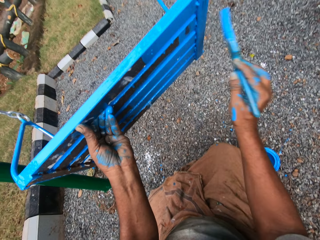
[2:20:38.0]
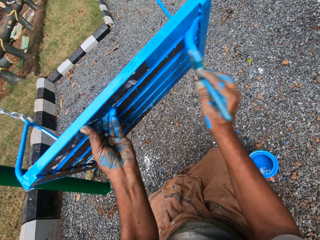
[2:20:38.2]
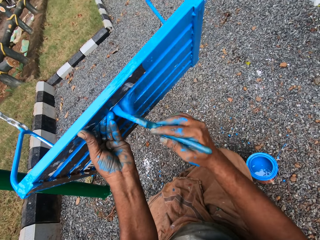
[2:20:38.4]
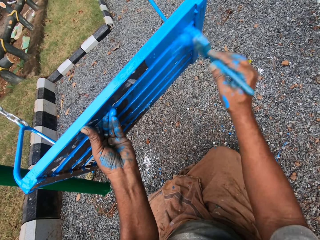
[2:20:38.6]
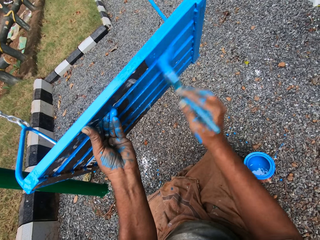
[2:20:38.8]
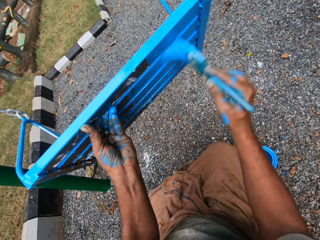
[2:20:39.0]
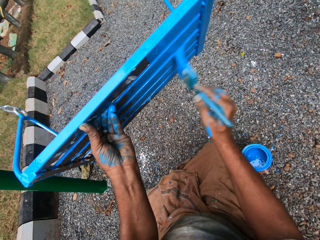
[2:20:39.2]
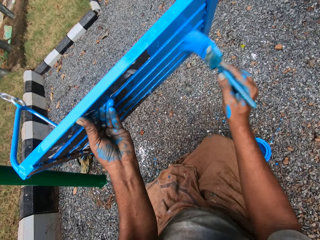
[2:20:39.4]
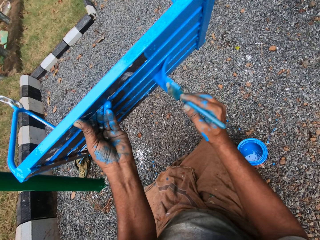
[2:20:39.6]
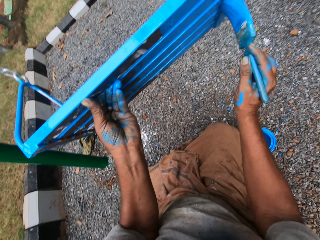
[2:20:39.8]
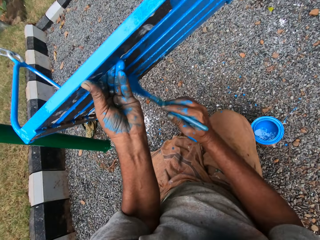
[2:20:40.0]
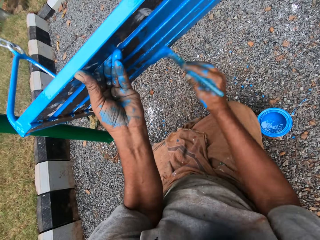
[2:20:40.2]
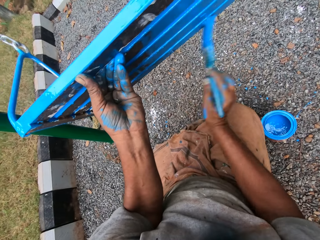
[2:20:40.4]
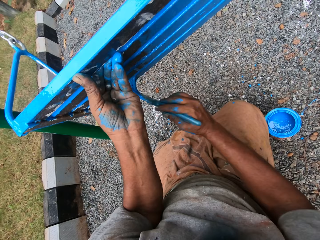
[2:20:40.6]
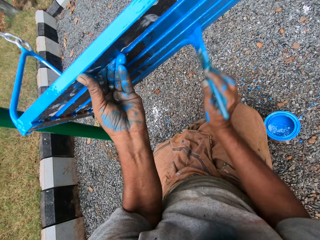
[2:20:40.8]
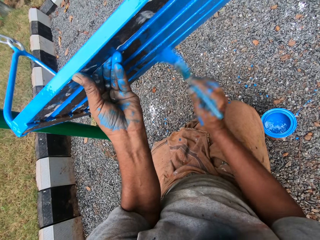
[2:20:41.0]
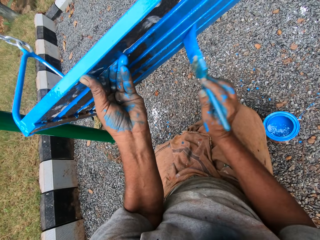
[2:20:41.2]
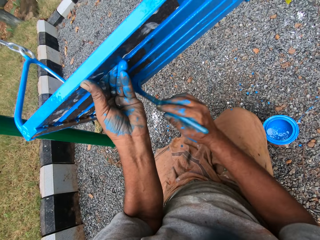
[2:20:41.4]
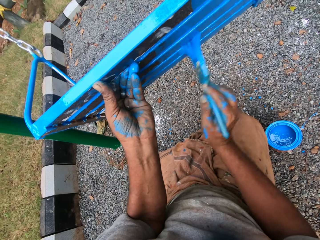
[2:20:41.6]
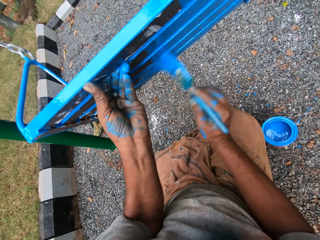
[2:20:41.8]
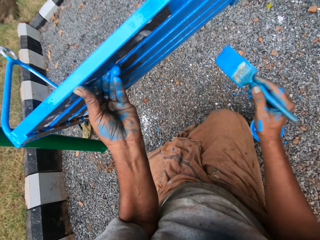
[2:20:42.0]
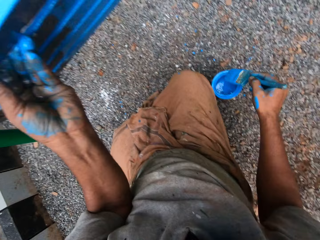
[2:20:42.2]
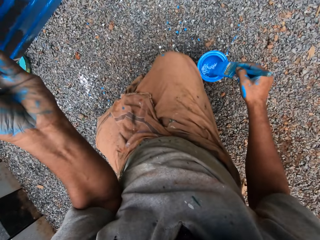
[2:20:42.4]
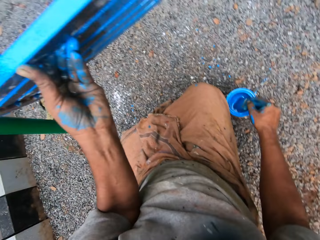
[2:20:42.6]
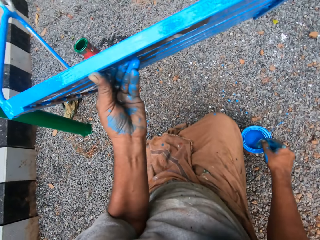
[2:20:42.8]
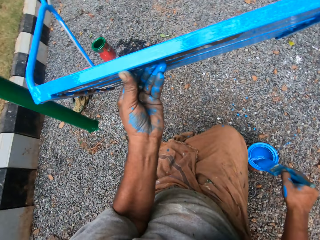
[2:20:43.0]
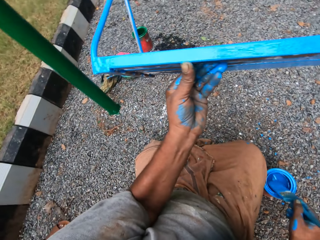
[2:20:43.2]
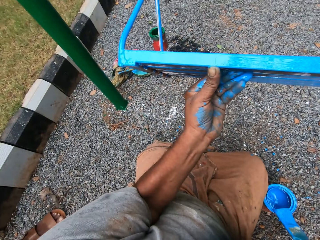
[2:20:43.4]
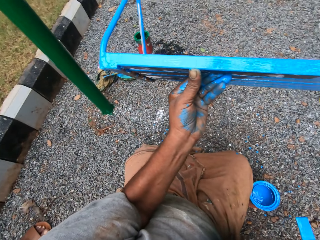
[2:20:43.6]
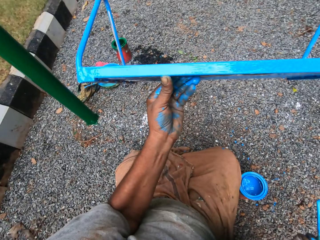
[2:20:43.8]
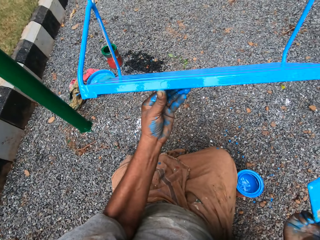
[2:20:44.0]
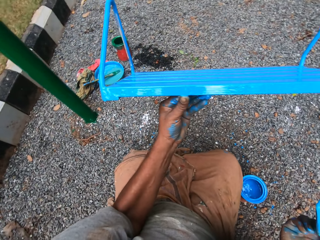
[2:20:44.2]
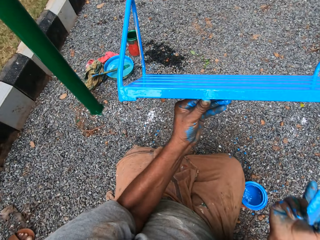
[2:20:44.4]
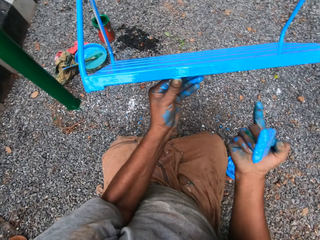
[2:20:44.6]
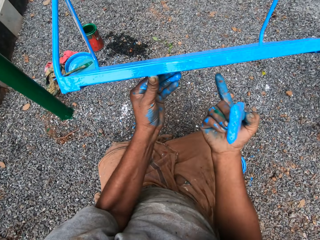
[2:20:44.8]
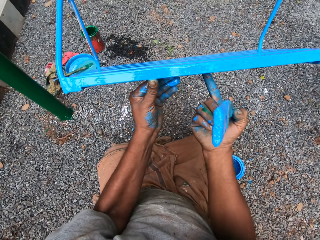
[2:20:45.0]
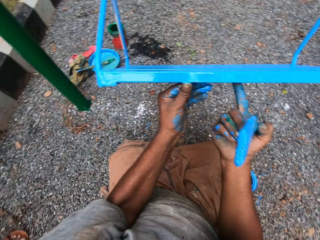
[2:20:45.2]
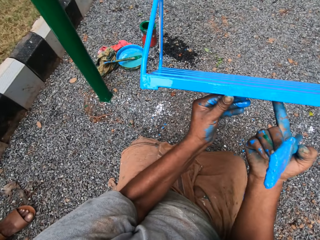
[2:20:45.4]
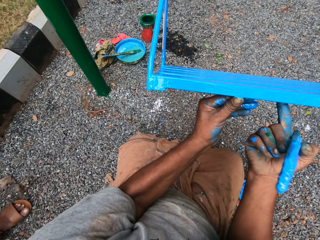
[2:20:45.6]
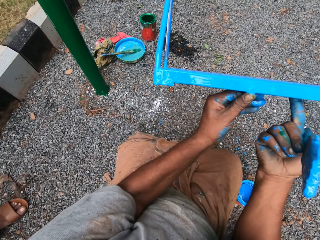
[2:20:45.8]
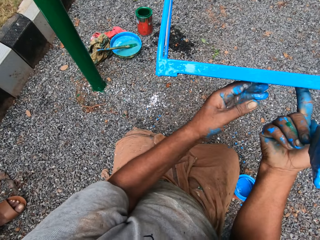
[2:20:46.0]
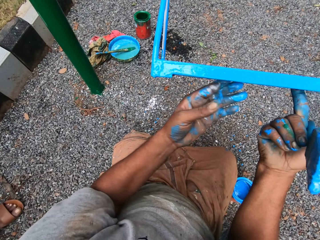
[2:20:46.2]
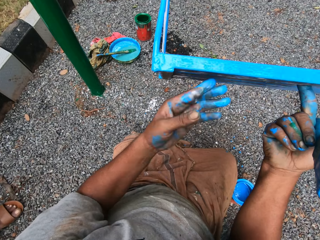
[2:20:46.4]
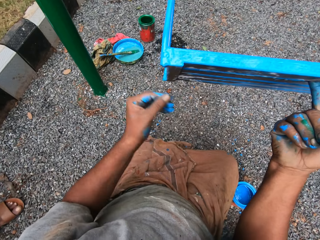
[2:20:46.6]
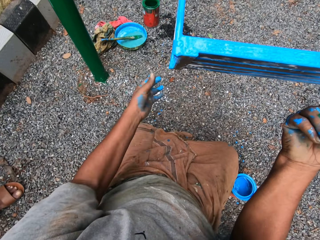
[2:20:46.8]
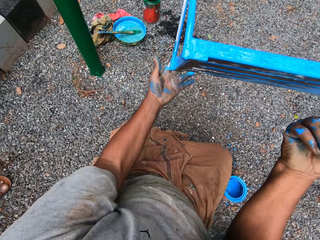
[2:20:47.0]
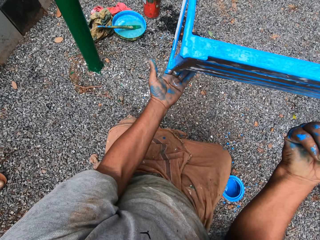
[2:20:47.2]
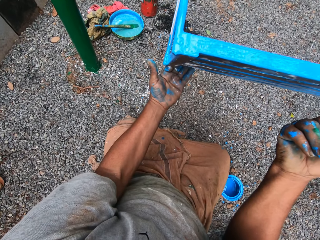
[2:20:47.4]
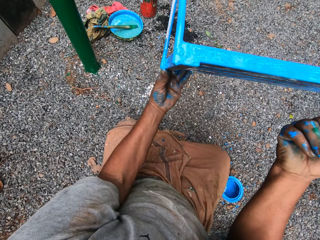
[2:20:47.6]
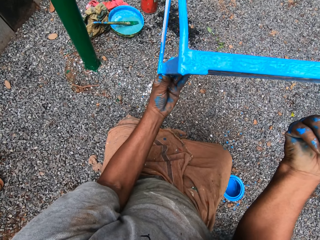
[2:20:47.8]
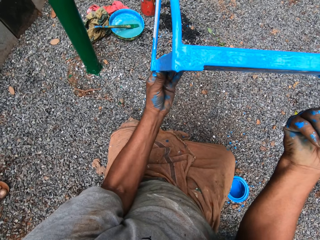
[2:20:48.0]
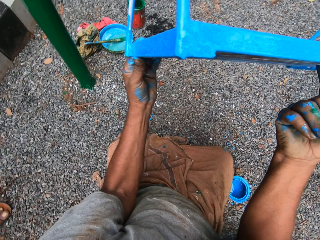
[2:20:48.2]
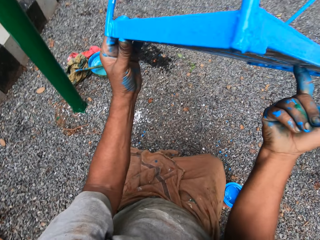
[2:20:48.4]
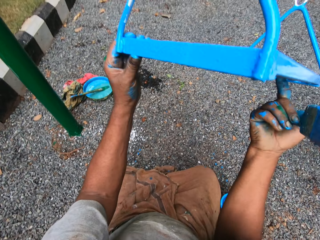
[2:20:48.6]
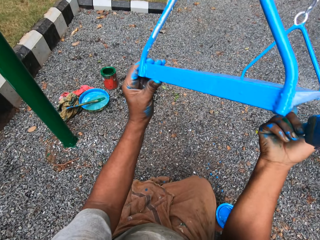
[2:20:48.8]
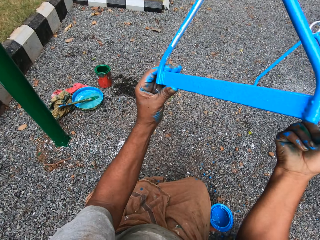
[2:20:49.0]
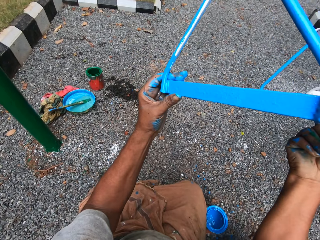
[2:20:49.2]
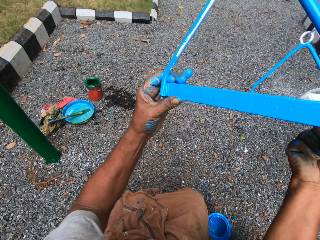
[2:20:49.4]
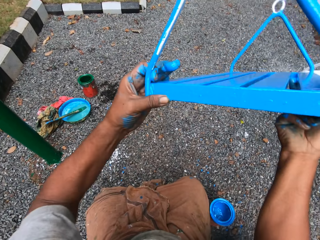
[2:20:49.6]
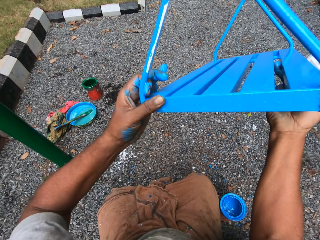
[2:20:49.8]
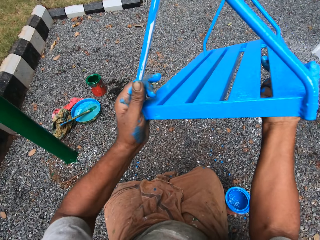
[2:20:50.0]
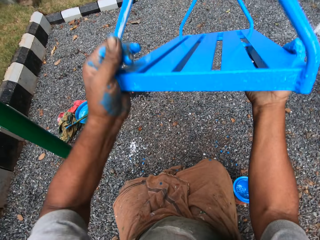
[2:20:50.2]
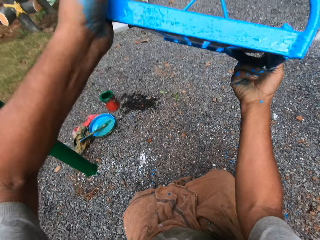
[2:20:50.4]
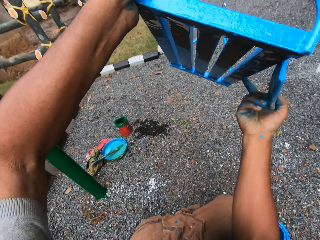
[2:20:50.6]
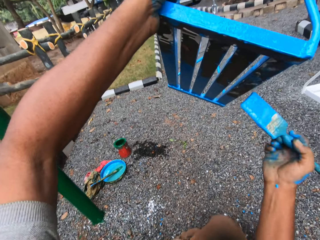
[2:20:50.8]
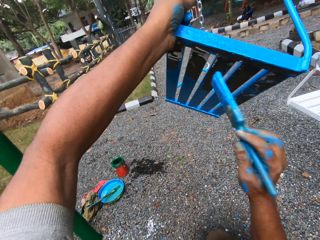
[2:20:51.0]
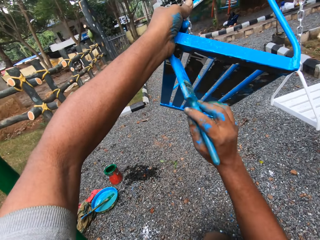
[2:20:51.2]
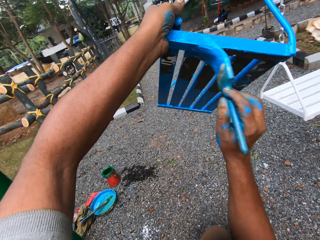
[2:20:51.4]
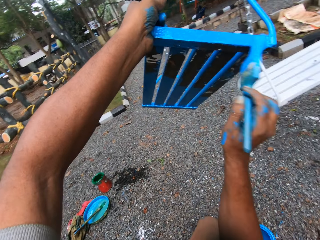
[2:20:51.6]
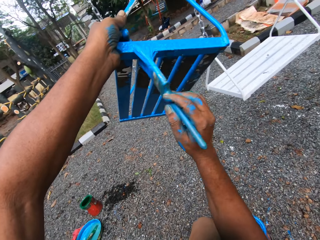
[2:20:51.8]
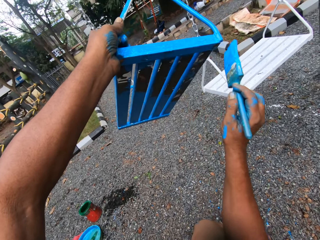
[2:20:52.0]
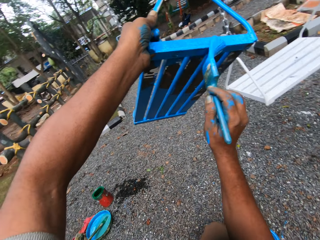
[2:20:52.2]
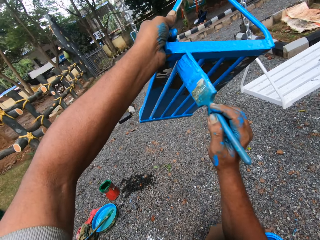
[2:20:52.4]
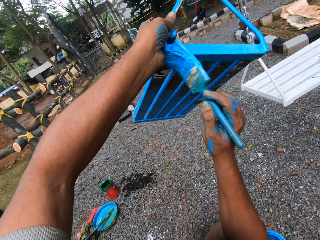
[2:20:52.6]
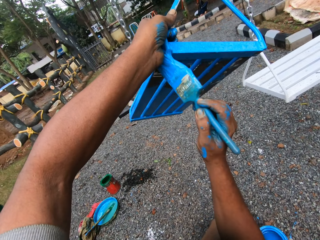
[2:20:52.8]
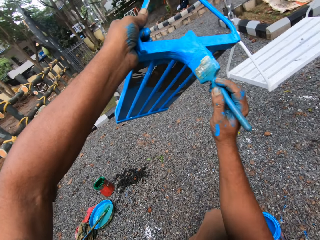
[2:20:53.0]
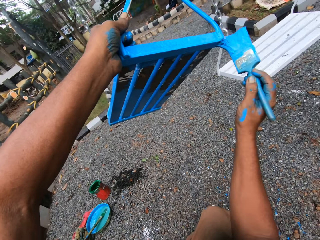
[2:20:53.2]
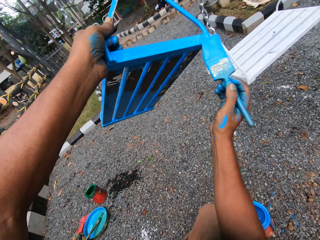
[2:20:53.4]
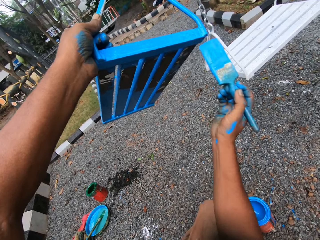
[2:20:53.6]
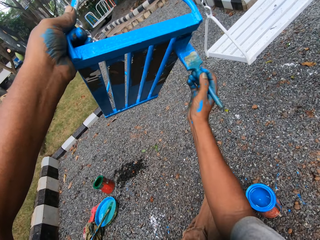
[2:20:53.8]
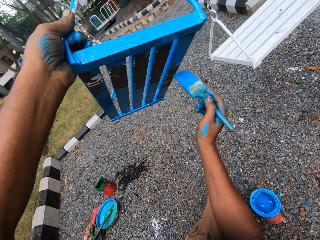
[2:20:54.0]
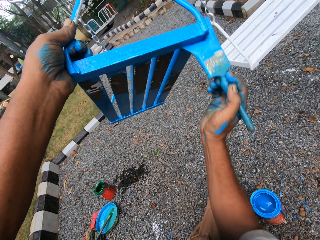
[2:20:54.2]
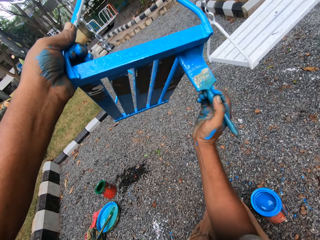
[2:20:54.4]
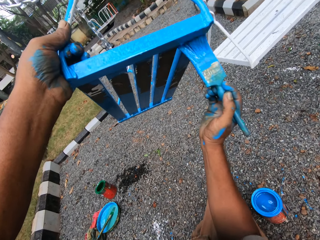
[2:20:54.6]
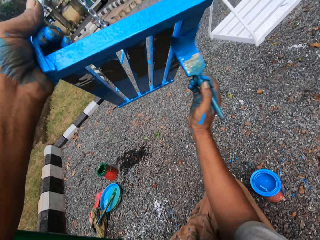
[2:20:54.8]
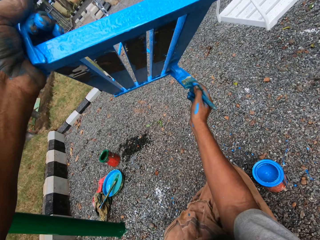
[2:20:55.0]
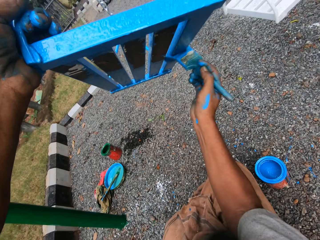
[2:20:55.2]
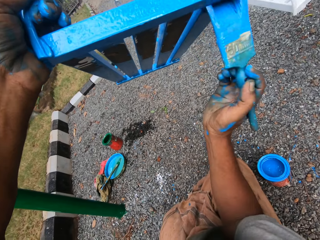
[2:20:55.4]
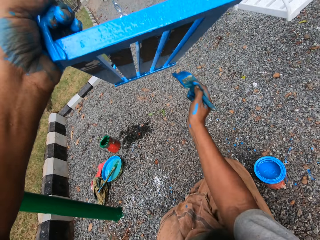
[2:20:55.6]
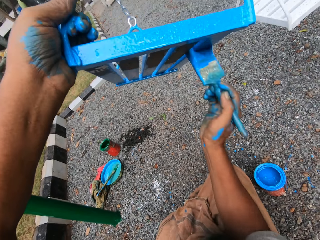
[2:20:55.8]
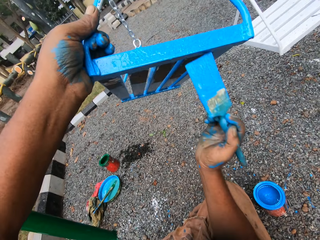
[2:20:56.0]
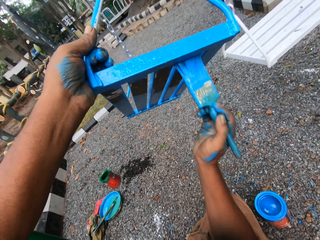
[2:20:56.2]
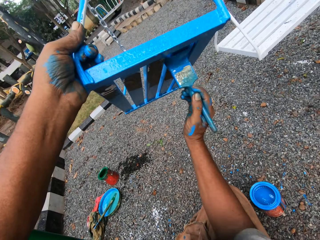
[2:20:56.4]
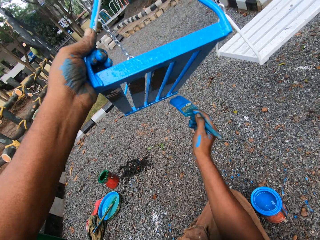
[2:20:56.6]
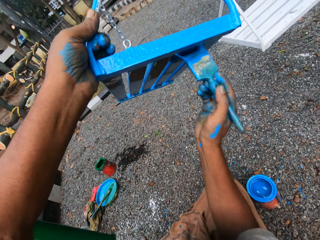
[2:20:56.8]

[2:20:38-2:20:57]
The camera wearer dips the paint brush in his right hand into the can of paint on the ground. He wipes the paint brush in his right hand on the edge of the can of paint on the ground. He touches the swing seat on the swing set with his right hand. He adjusts the swing seat on the swing set with both hands. He lifts the swing. He paints the swing seat on the swing set with the paint brush in his right hand.

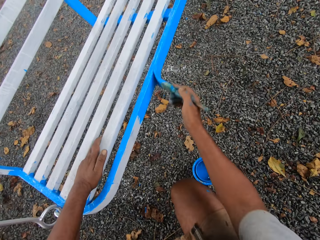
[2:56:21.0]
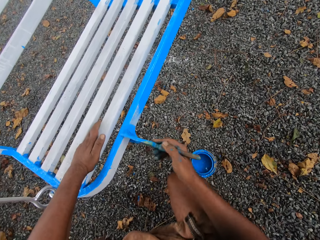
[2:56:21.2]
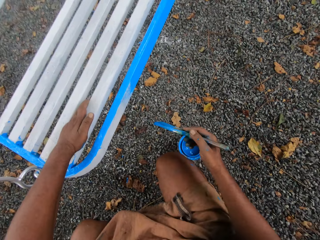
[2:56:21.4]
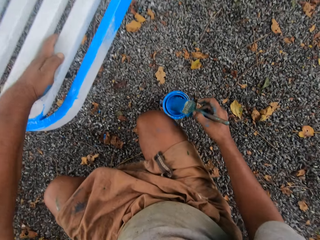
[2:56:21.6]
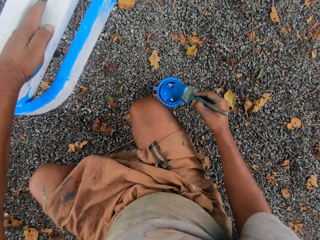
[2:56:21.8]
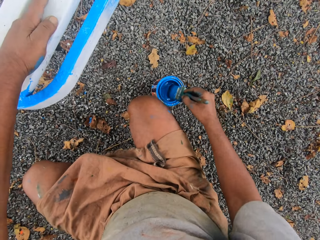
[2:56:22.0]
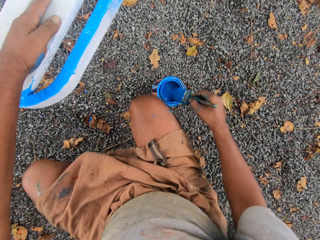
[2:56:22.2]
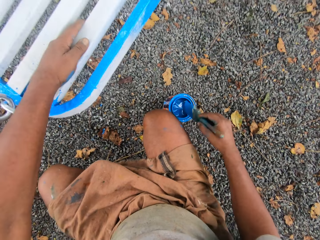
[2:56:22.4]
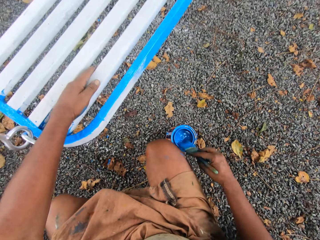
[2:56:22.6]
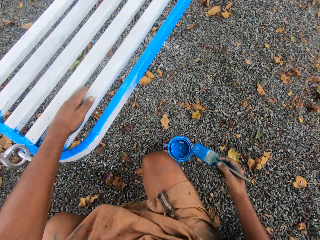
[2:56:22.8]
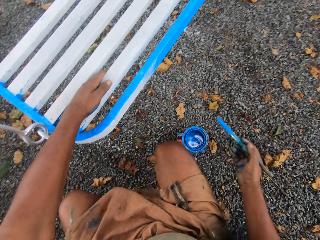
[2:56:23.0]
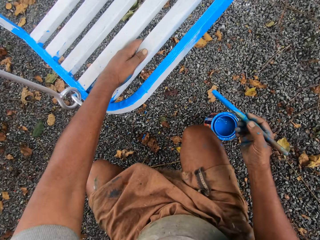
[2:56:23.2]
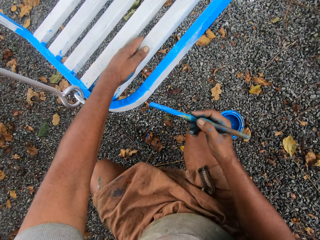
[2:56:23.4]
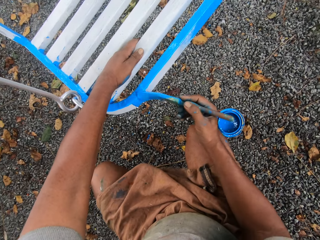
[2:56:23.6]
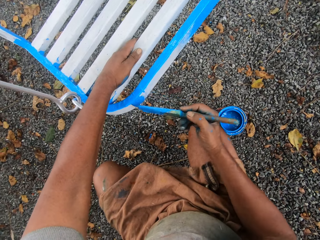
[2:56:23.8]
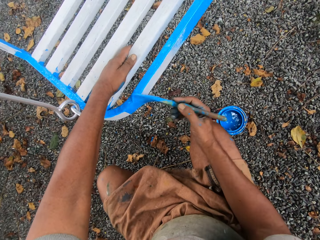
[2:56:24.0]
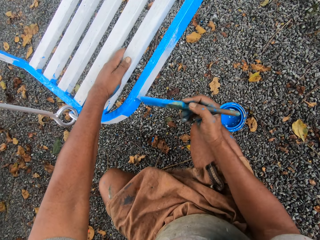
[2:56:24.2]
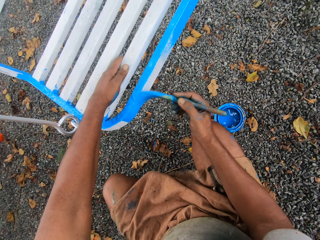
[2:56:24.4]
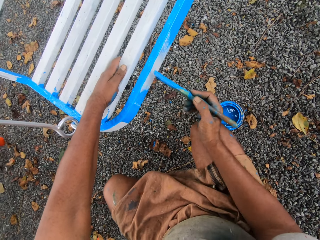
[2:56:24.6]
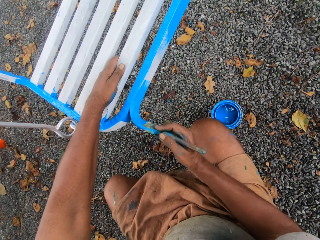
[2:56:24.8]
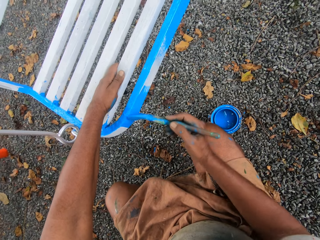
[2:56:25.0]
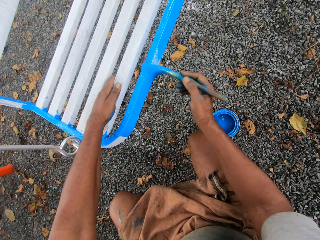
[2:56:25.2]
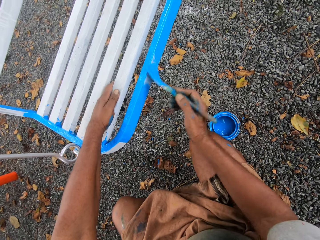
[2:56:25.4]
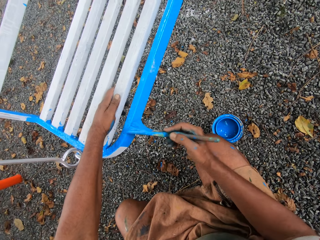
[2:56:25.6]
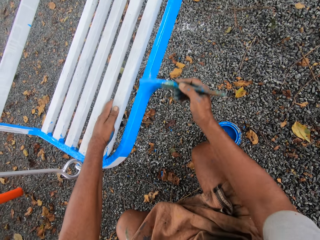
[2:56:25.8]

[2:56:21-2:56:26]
The camera wearer paints on the garden chair with a painting brush. They dip the paint brush in the paint can. They paint on the garden chair with the painting brush.
